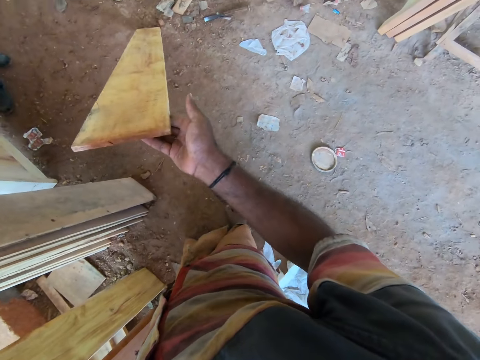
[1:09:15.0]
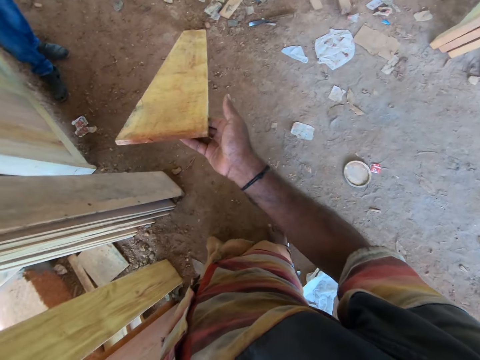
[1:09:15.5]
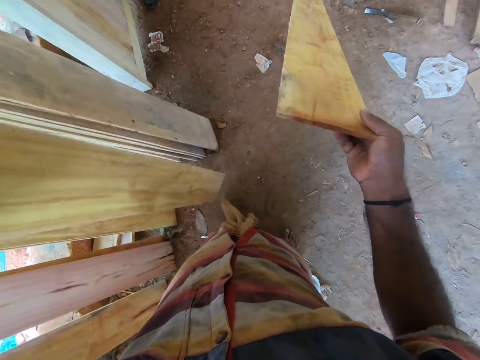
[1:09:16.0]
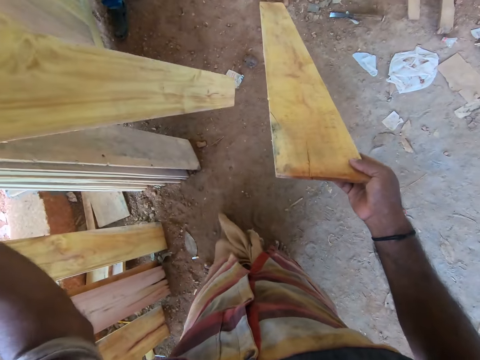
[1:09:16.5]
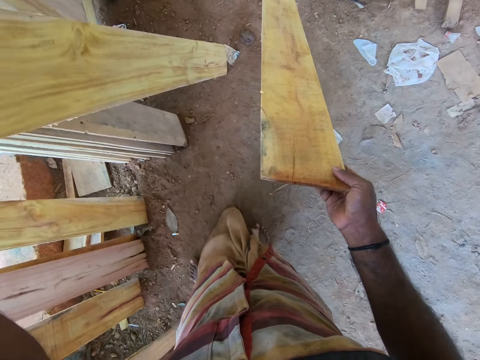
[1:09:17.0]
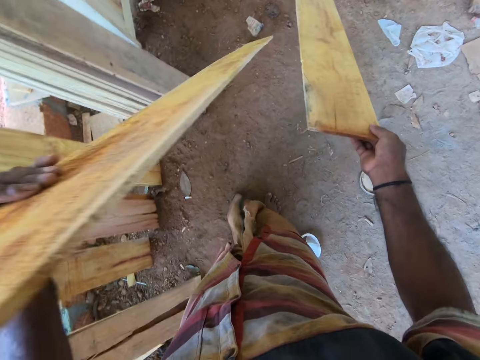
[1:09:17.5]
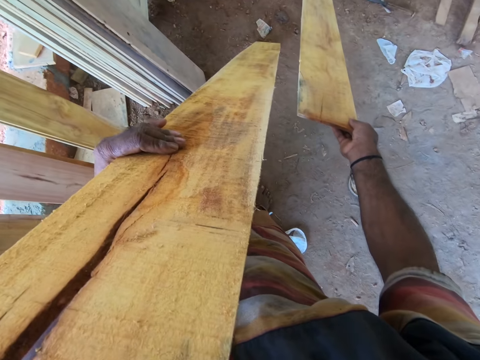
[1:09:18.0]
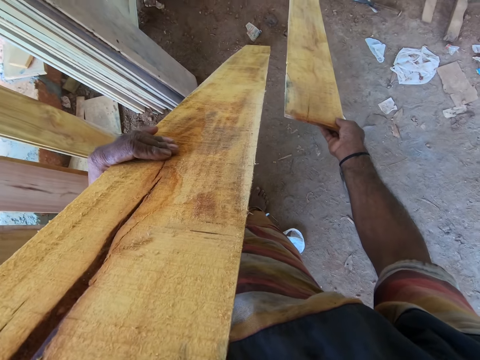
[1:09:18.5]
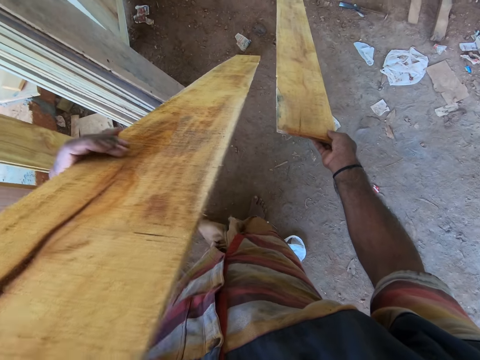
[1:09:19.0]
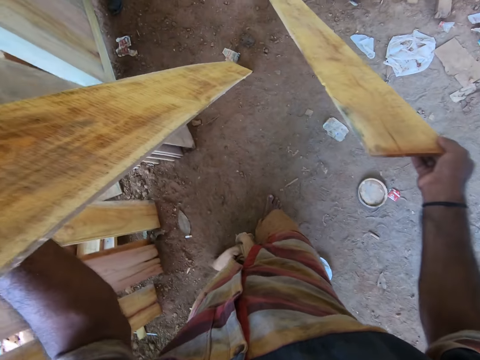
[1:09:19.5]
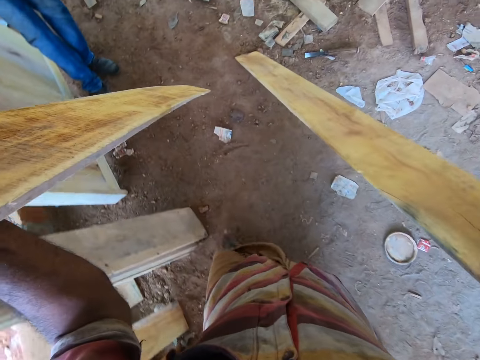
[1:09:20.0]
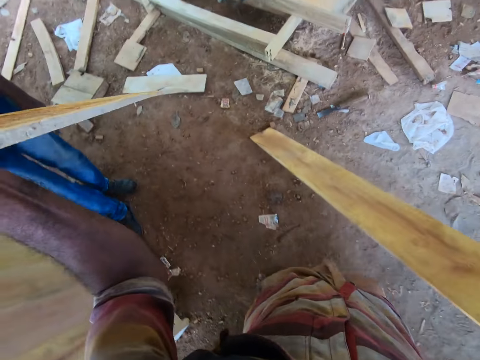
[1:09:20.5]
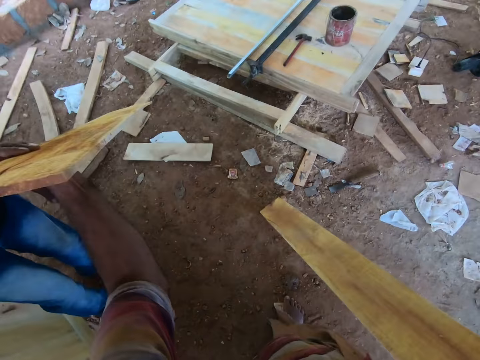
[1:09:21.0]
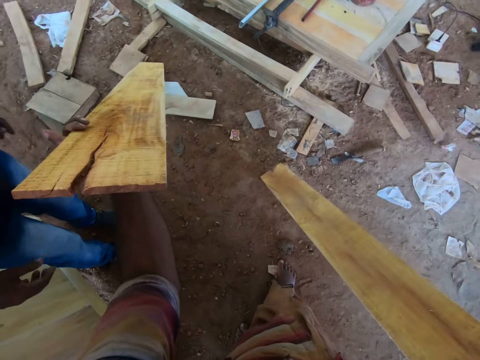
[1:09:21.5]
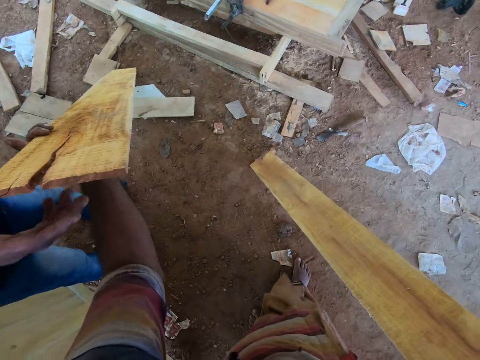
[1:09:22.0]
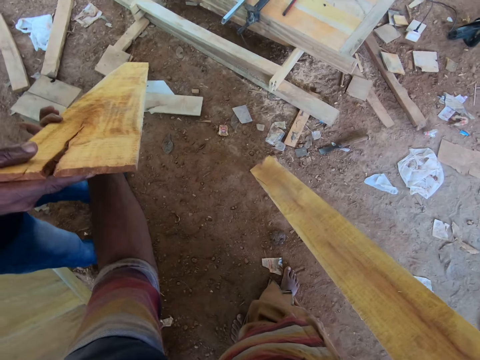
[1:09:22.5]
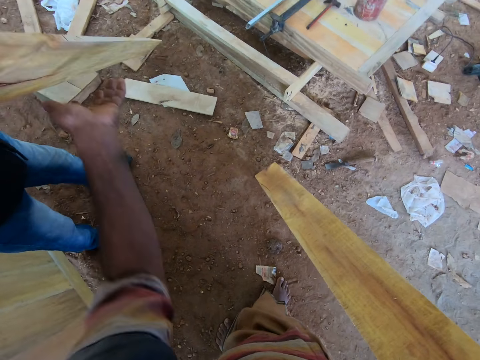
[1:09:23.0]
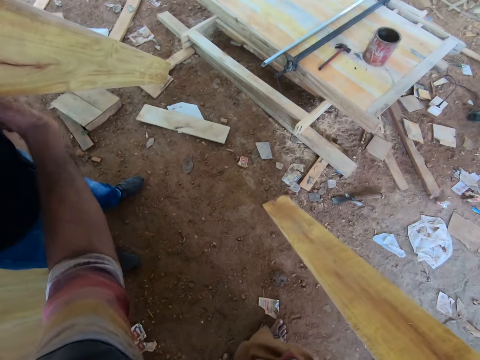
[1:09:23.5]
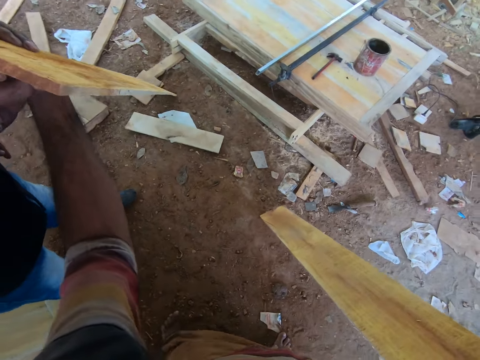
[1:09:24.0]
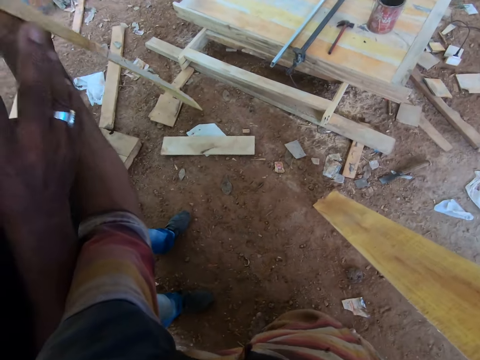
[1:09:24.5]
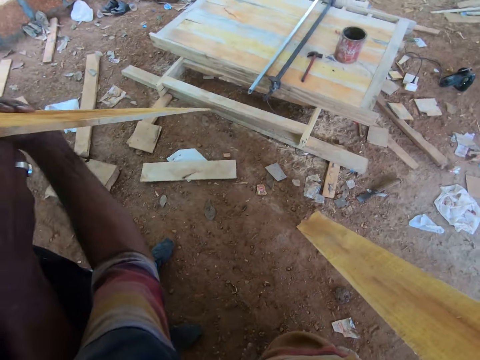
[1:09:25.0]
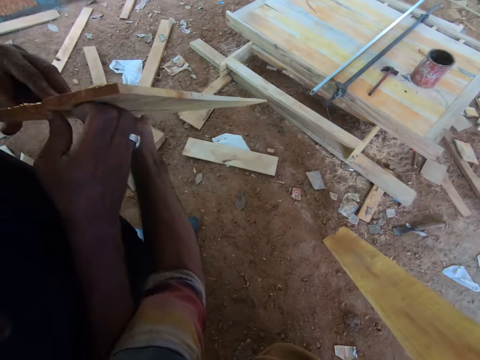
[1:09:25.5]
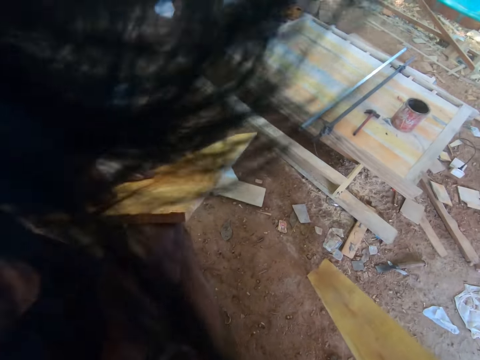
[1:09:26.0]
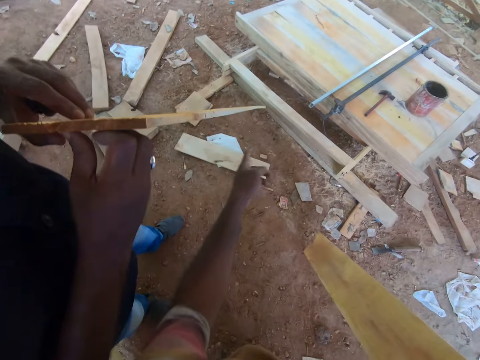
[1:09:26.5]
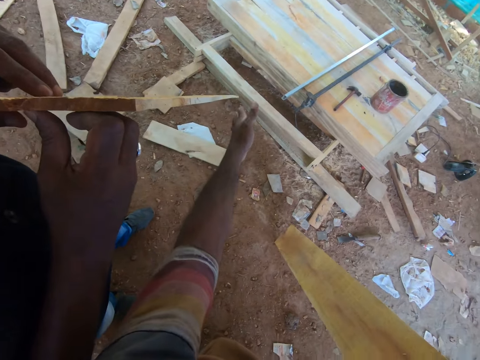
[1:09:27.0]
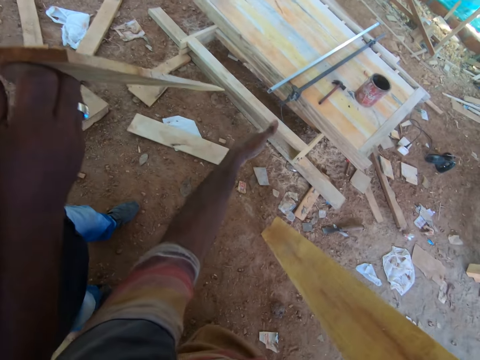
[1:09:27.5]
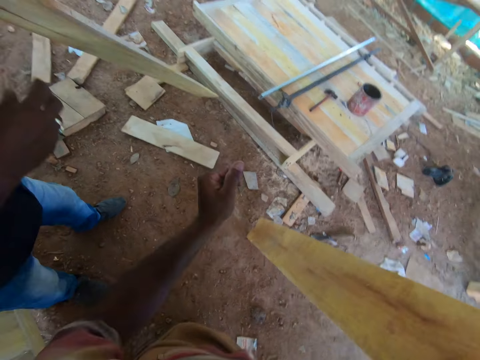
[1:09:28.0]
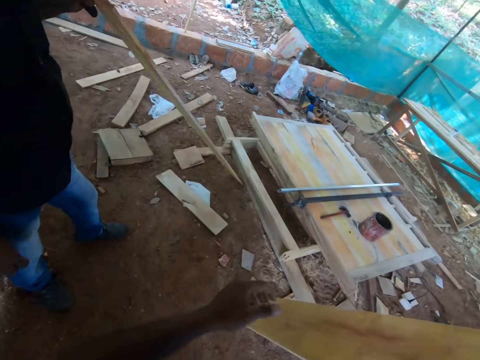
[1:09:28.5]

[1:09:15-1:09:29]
The camera wearer does something. He moves wood with the left hand. He holds the wood with both hands. He passes the plank in his left hand to a man. The man collects the plank from the camera wearer with his right hand. The man checks the plank with both hands. The camera wearer points to the work table with his left hand. He gestures with his left hand.

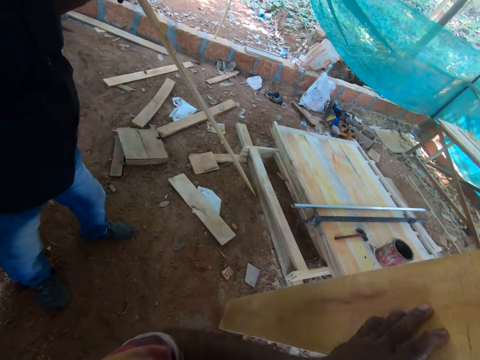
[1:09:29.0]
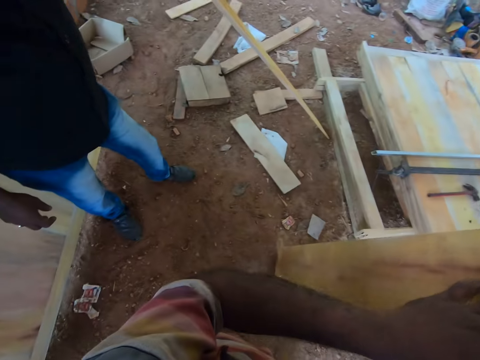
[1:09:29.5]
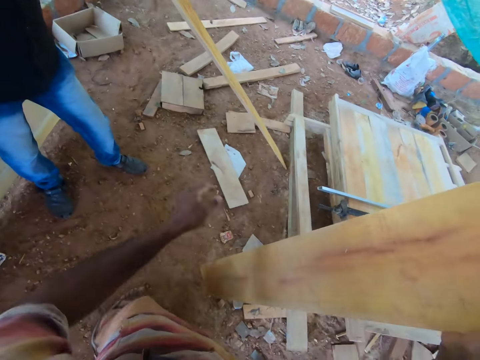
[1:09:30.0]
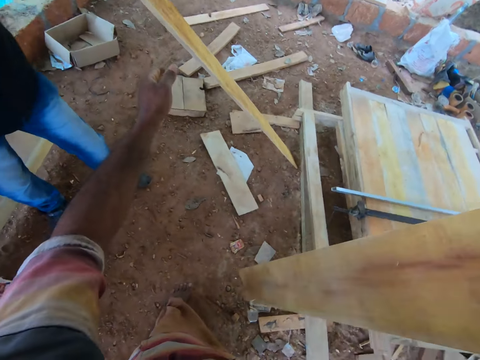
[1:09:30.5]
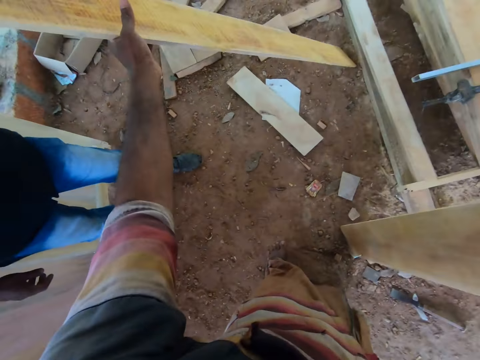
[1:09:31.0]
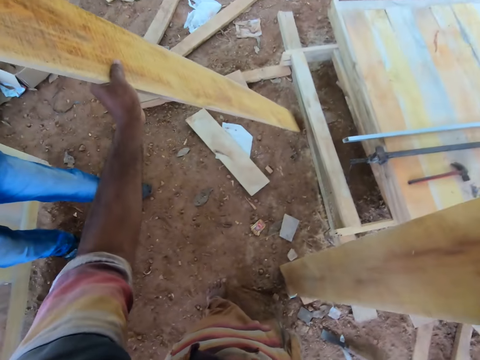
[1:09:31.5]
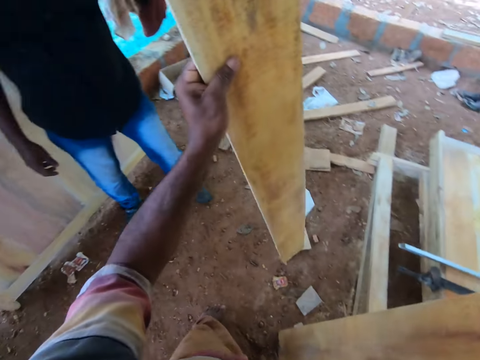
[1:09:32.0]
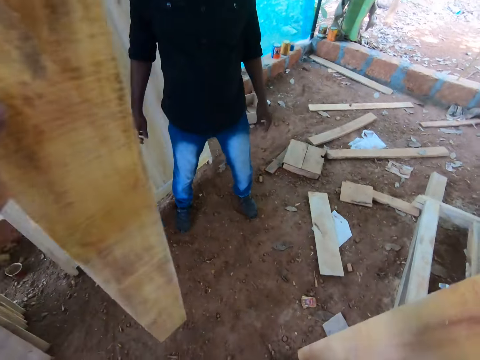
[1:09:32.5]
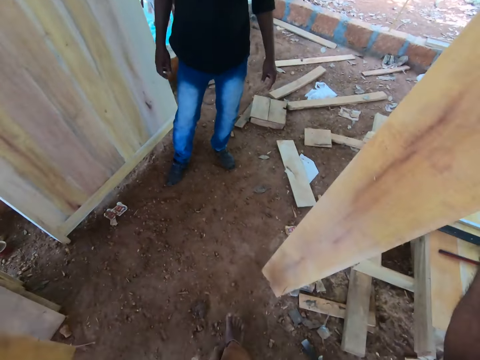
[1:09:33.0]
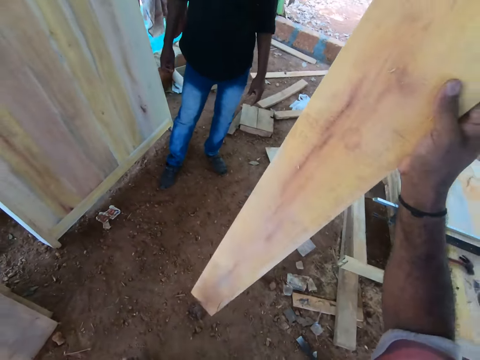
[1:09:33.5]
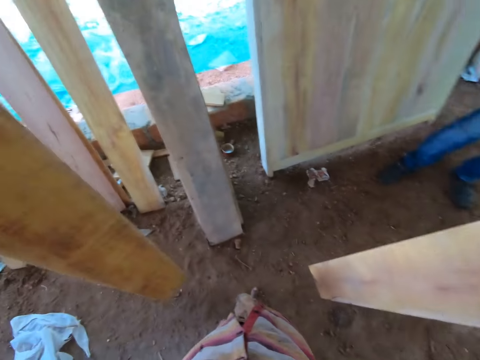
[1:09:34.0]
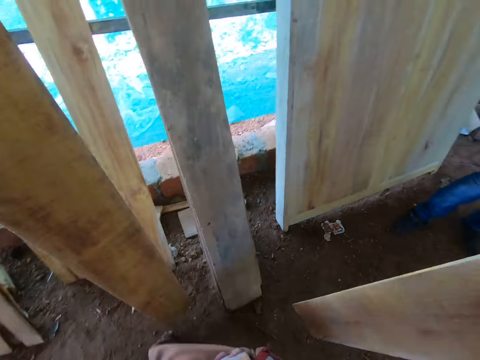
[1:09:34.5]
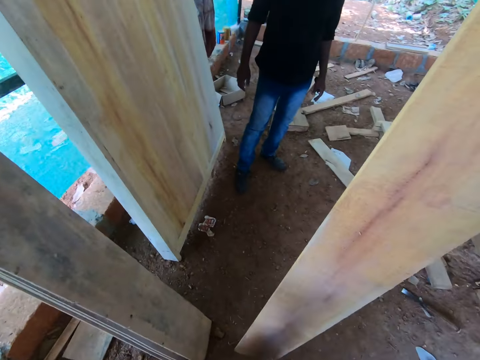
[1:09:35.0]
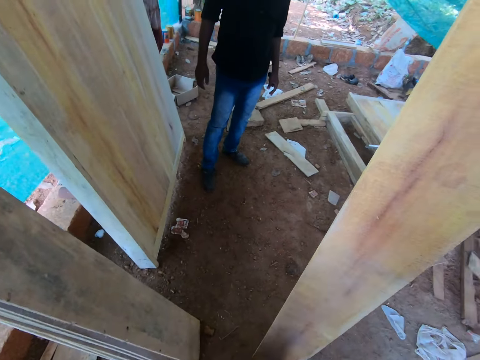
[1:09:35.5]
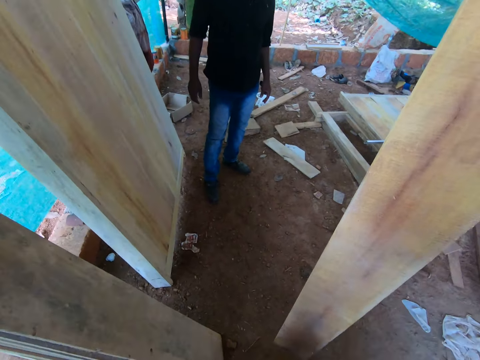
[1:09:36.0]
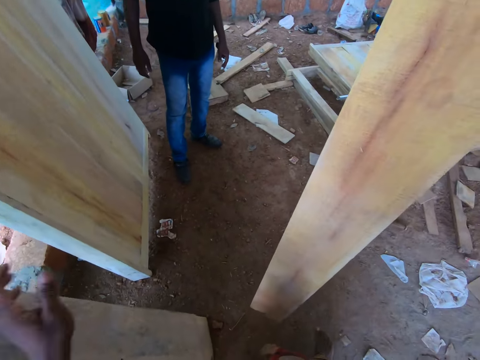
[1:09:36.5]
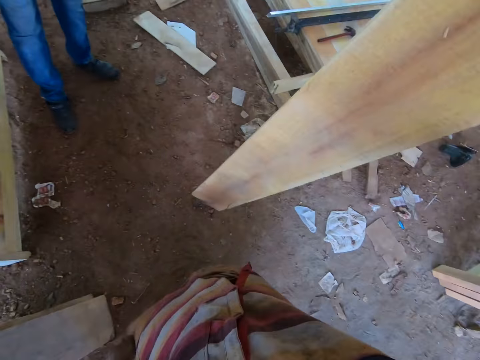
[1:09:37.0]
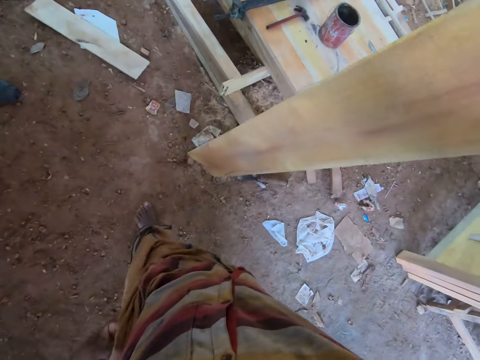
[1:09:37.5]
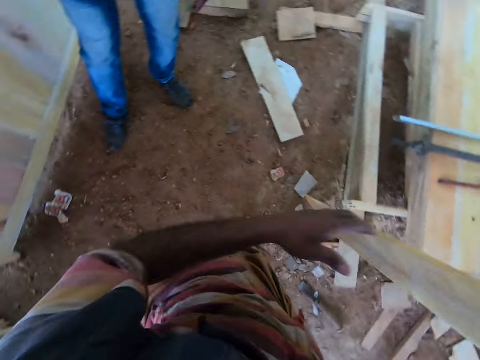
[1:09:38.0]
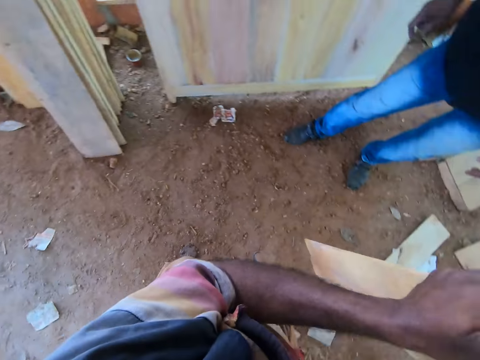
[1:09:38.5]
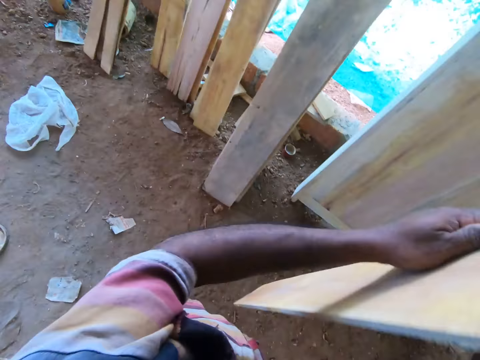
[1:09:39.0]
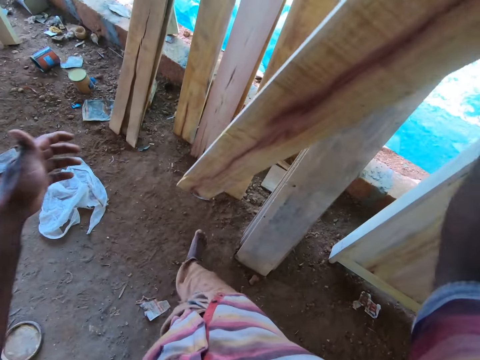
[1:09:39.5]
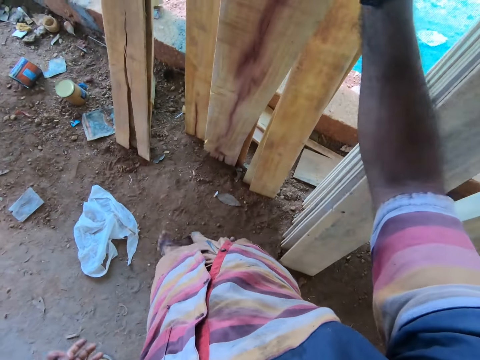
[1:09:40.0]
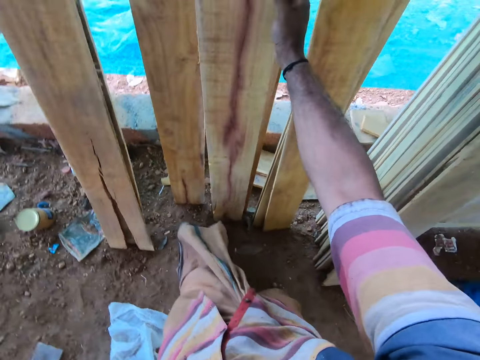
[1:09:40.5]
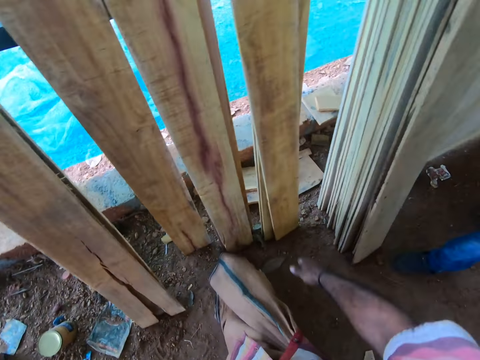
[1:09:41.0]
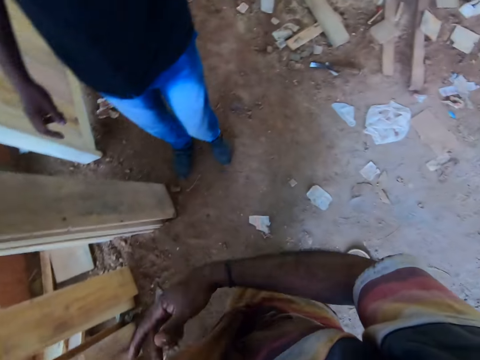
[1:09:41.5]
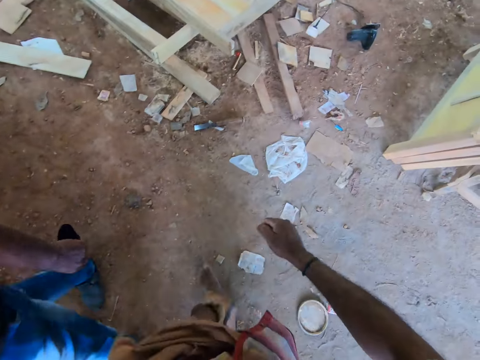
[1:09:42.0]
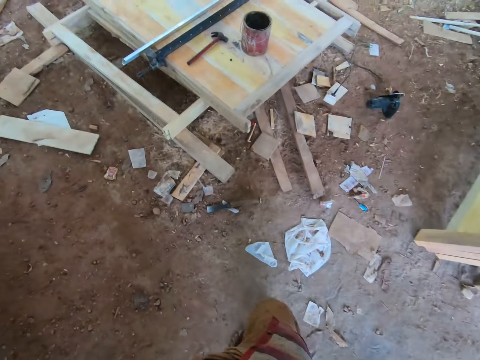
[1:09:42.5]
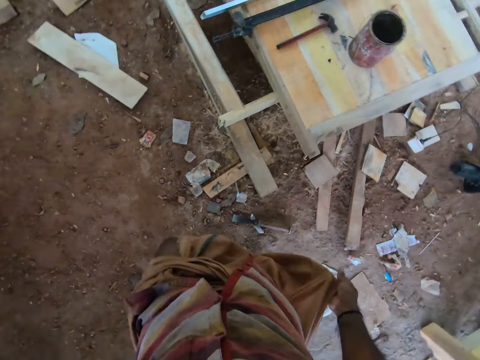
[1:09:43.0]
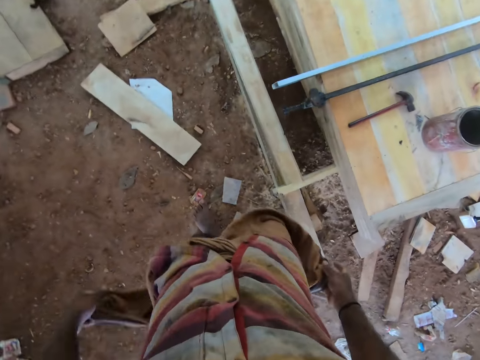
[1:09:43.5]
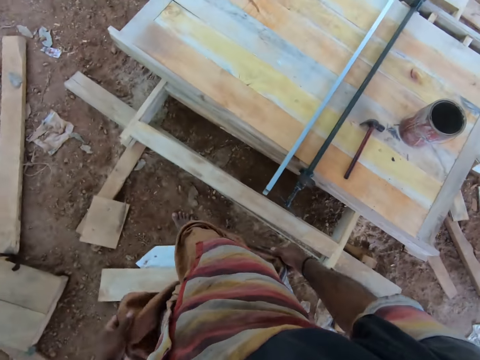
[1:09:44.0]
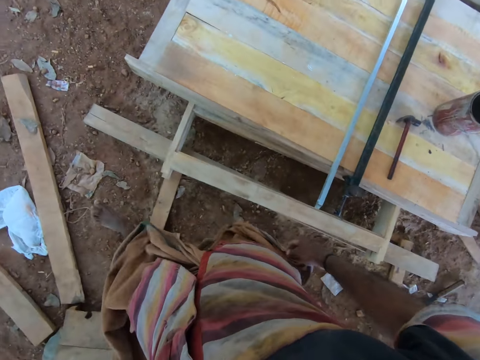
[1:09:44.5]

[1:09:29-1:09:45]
The man holds the plank with his left hand. The camera wearer moves wood with the right hand. He collects the plank from the man's hand with his left hand. He holds the wood with the left hand. He moves the wood with the left hand. He places the plank in his left hand on the wooden wall. He holds the plank in his right hand with his left hand. He places the plank in his right hand on the wooden wall. He looks around and moves around.
